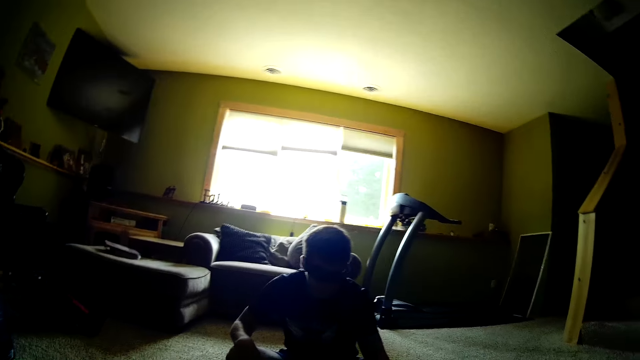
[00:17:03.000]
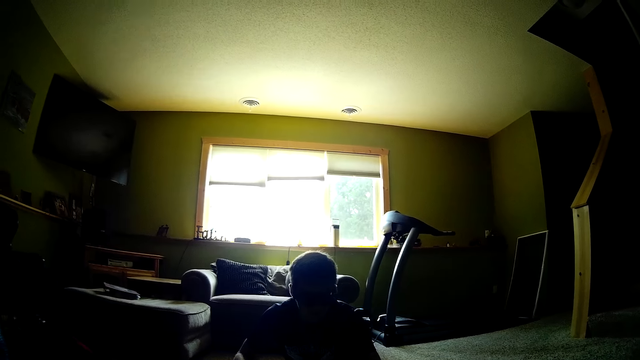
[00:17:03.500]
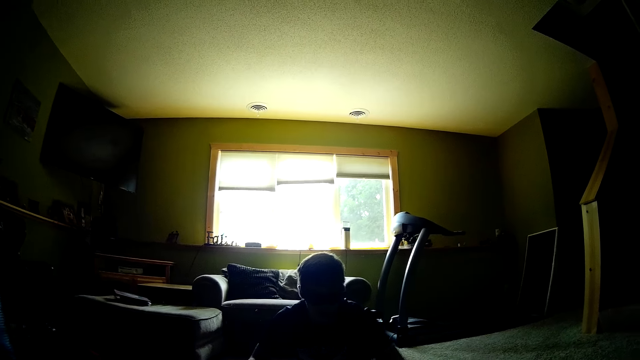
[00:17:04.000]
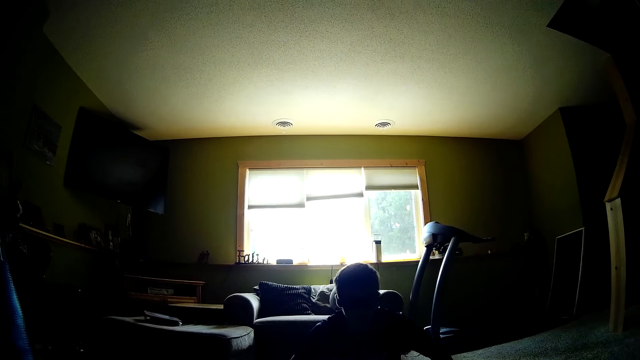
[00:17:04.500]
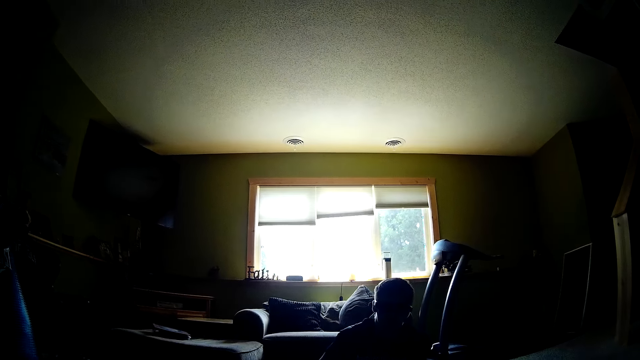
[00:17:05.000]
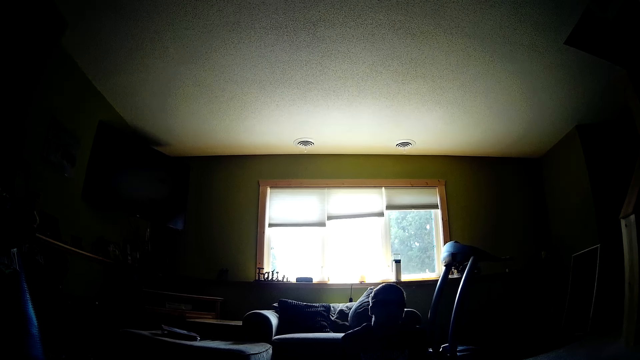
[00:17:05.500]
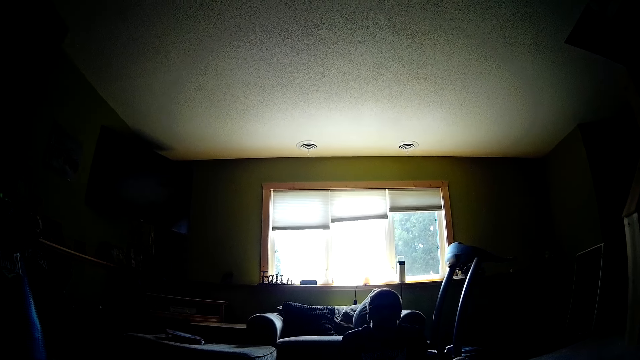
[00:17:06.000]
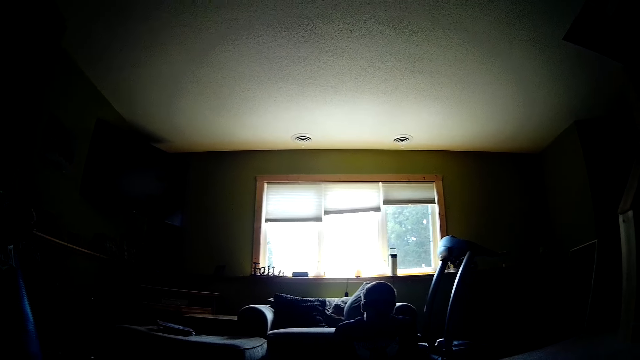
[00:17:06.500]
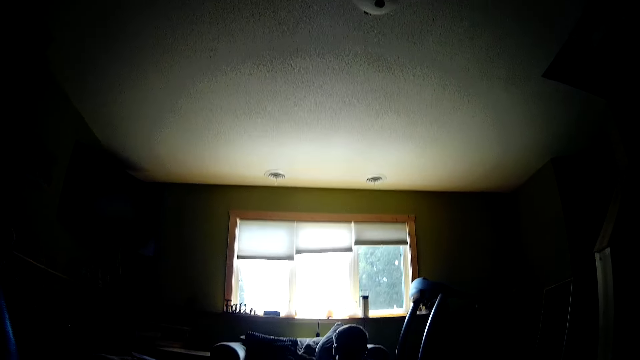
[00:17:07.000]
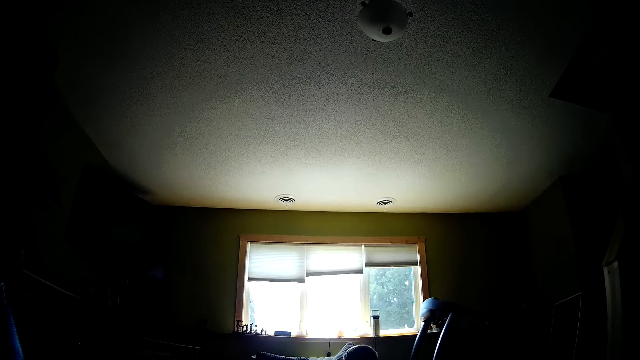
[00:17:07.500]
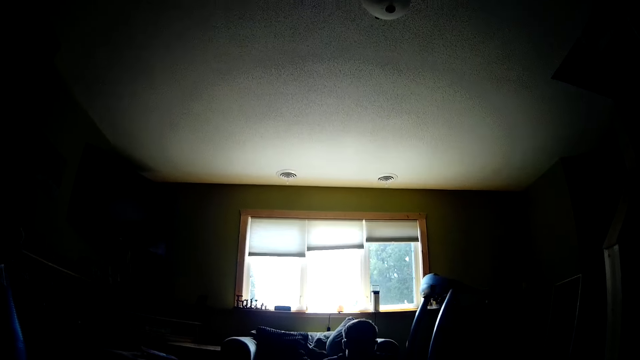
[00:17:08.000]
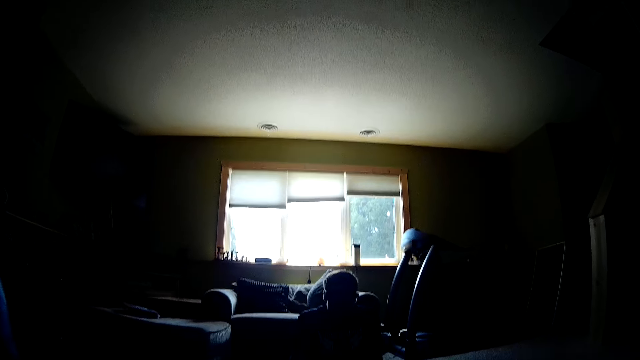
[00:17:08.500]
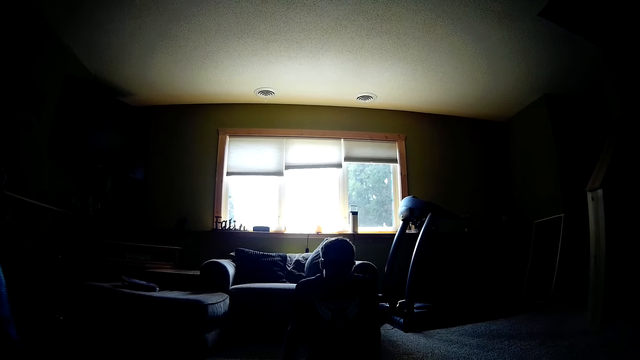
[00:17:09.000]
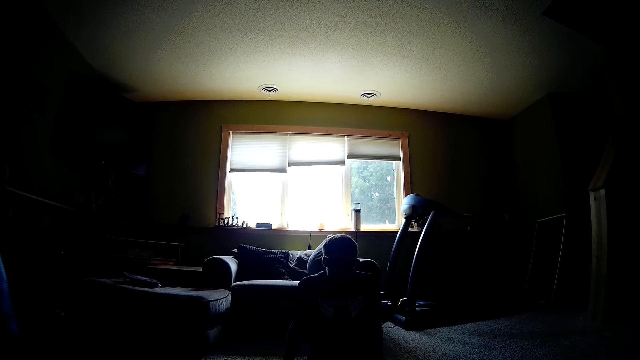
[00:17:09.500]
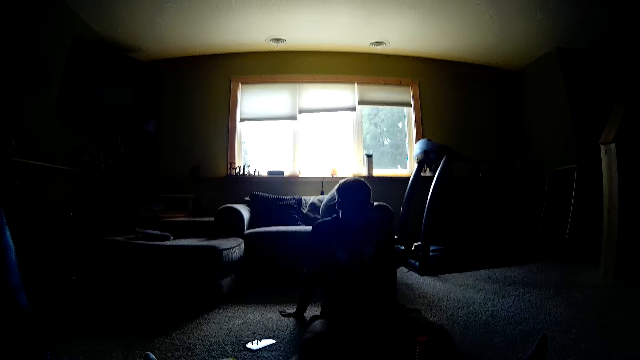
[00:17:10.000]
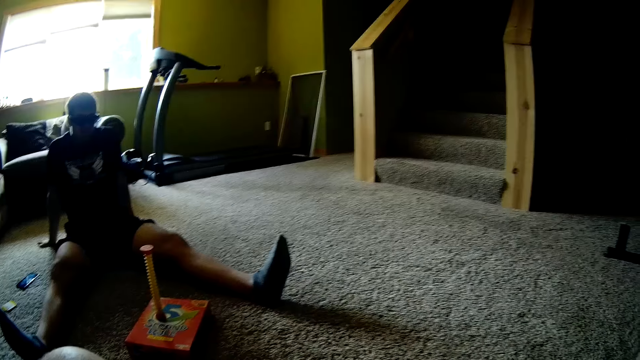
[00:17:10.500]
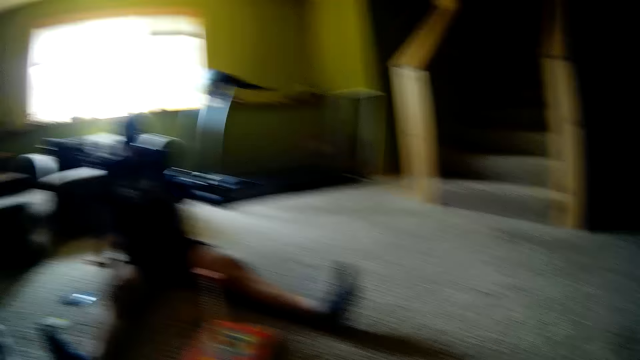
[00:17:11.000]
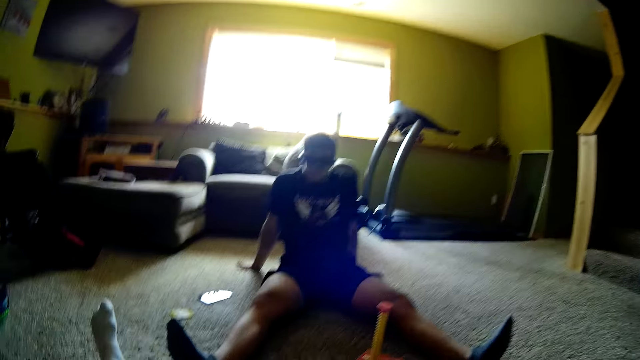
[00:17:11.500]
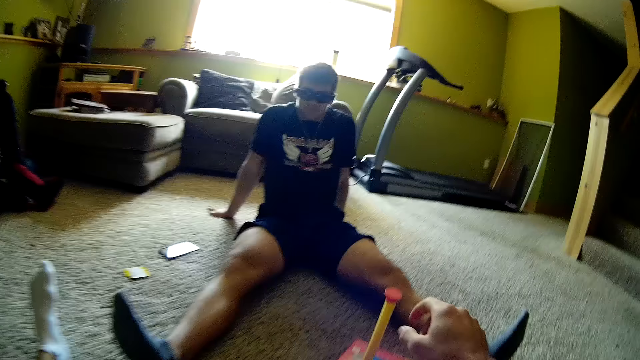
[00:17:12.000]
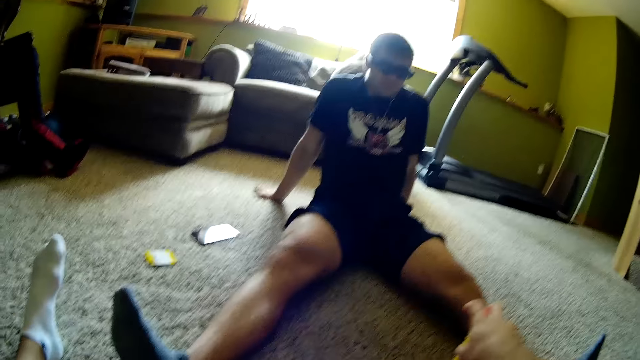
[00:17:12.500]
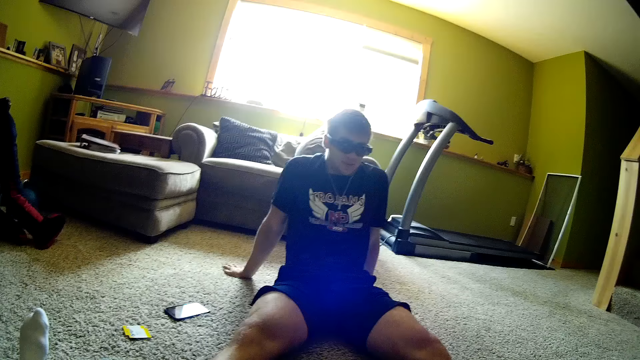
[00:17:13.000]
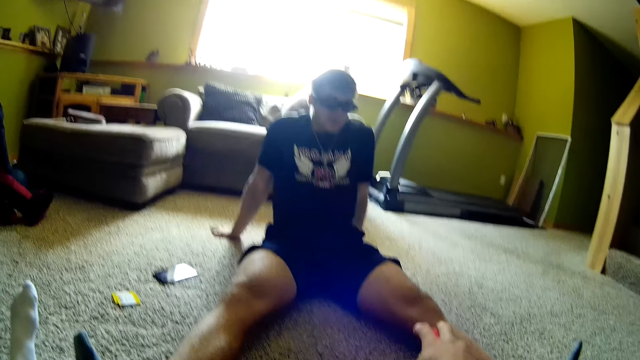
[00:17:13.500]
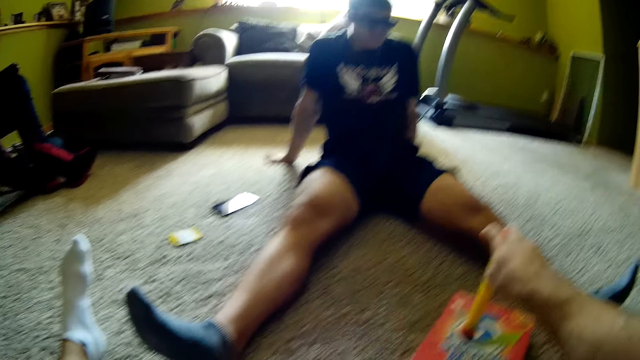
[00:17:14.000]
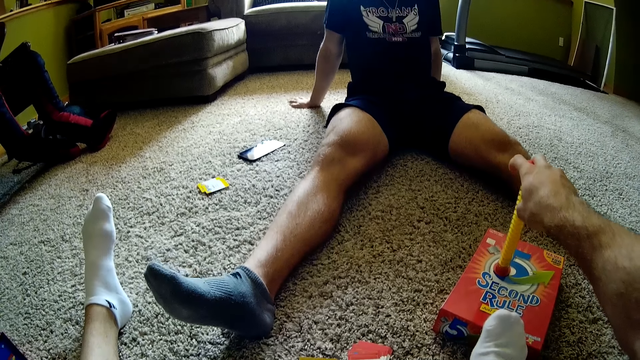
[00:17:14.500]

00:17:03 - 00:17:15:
The camera wearer talks to a person. They hold the tube.

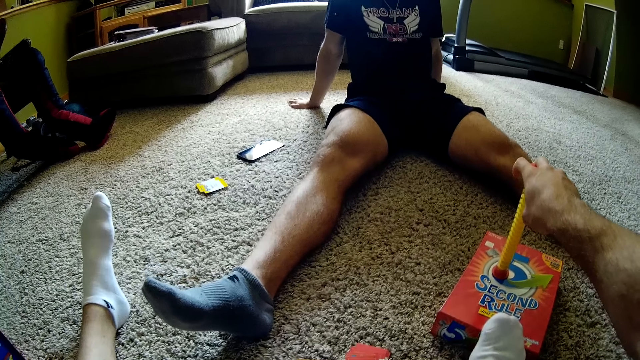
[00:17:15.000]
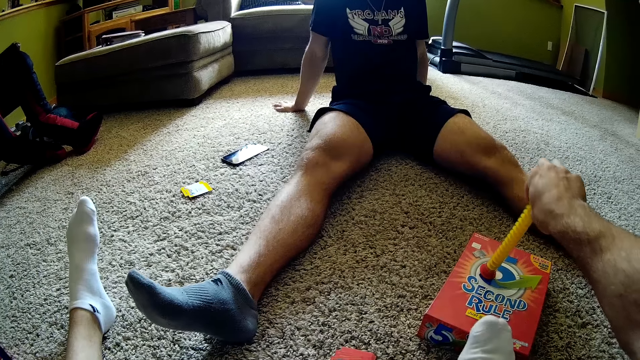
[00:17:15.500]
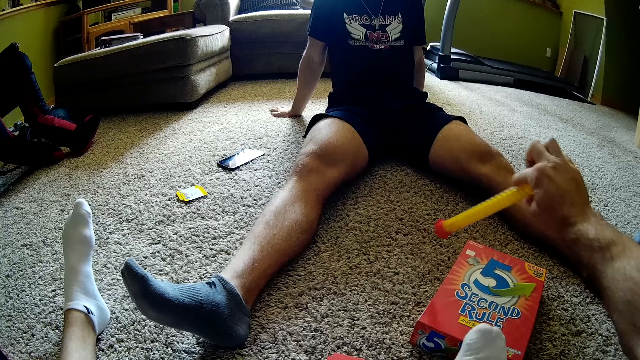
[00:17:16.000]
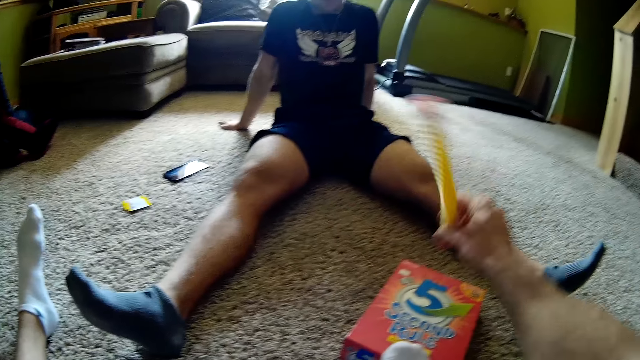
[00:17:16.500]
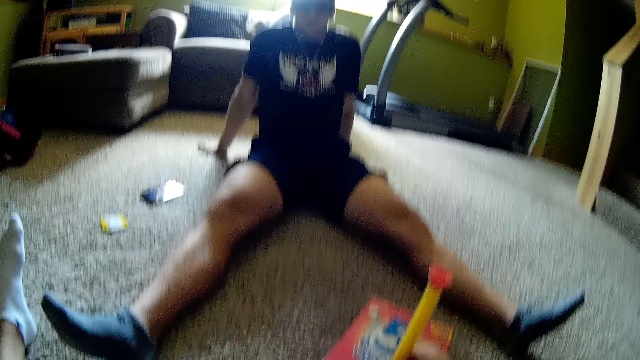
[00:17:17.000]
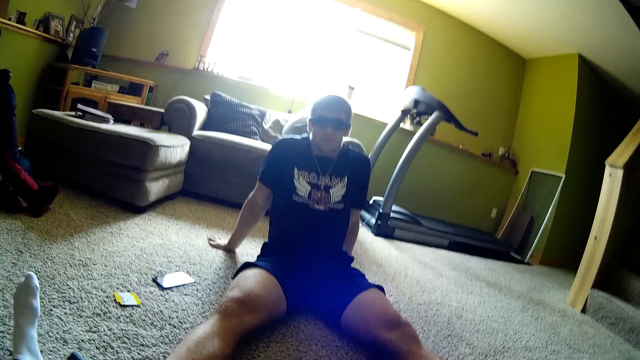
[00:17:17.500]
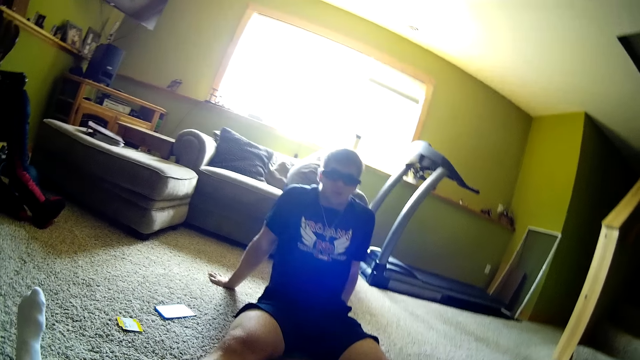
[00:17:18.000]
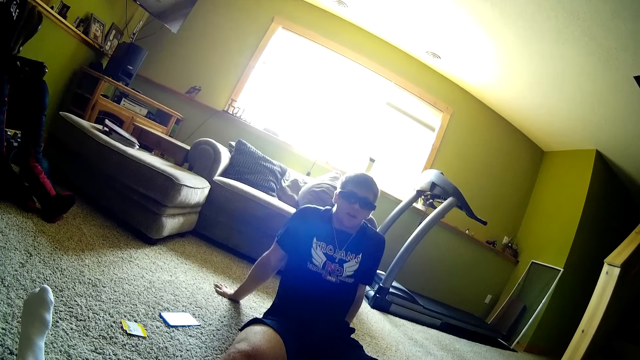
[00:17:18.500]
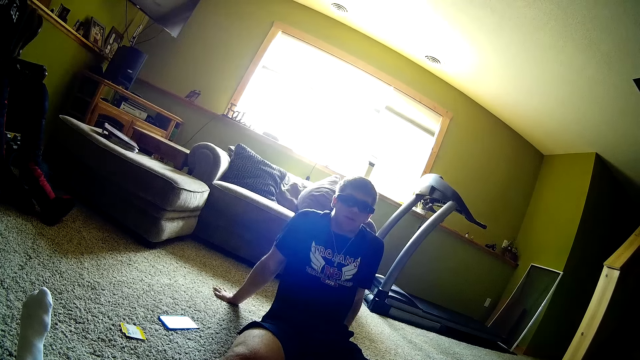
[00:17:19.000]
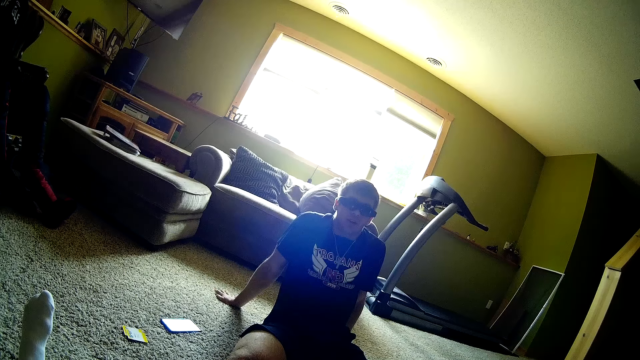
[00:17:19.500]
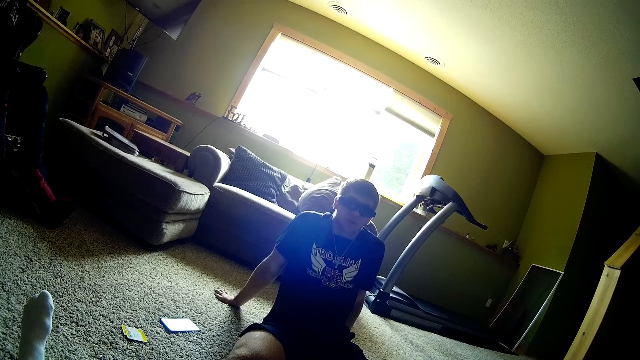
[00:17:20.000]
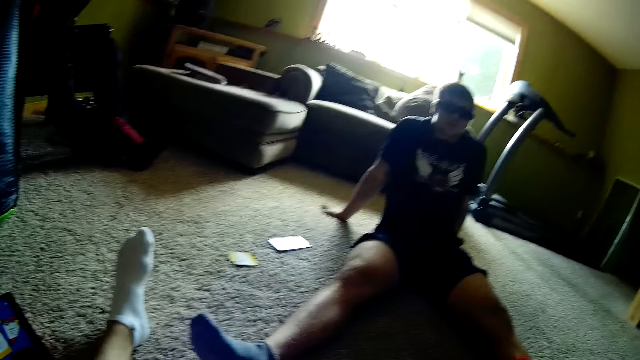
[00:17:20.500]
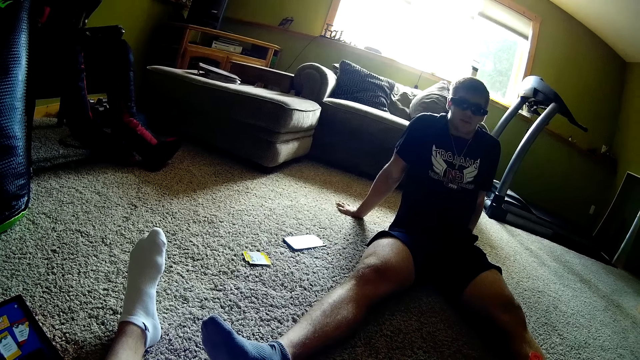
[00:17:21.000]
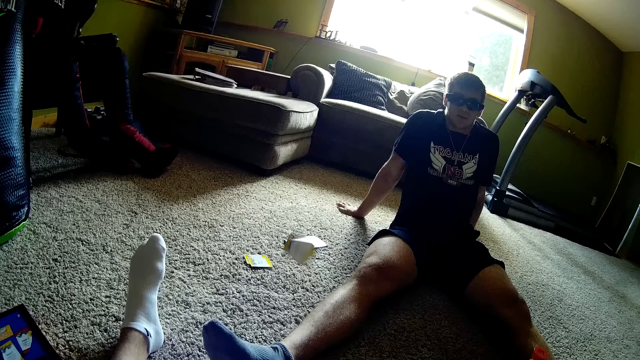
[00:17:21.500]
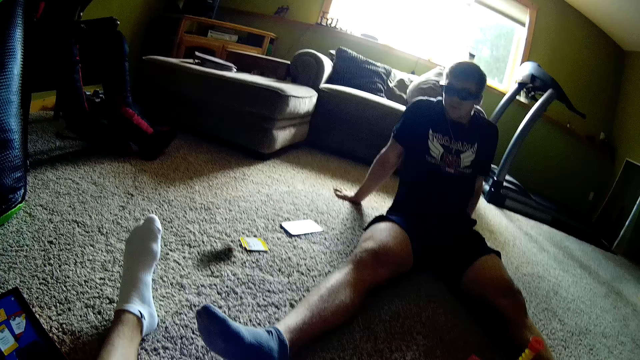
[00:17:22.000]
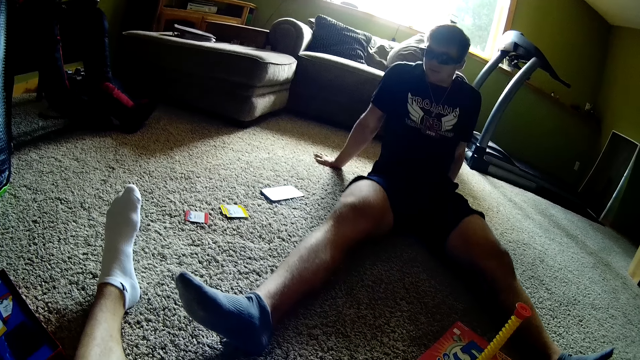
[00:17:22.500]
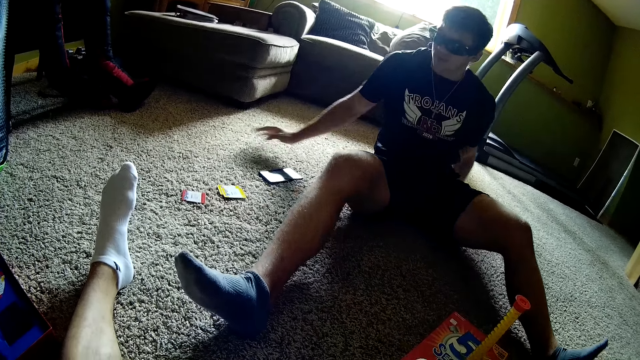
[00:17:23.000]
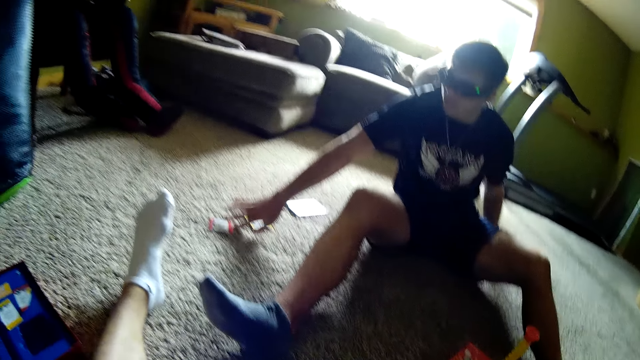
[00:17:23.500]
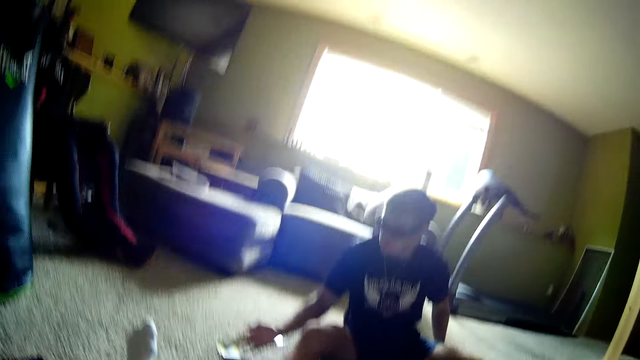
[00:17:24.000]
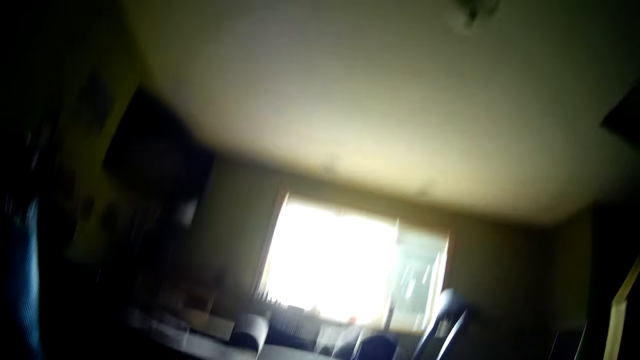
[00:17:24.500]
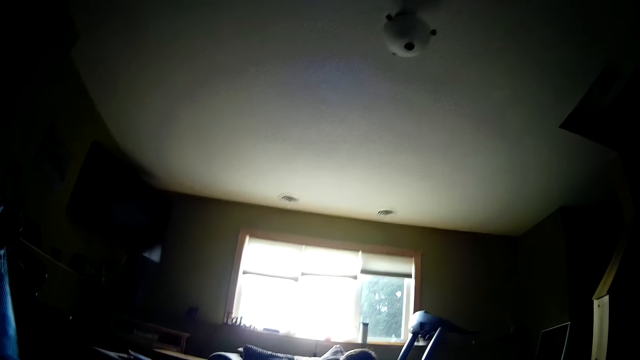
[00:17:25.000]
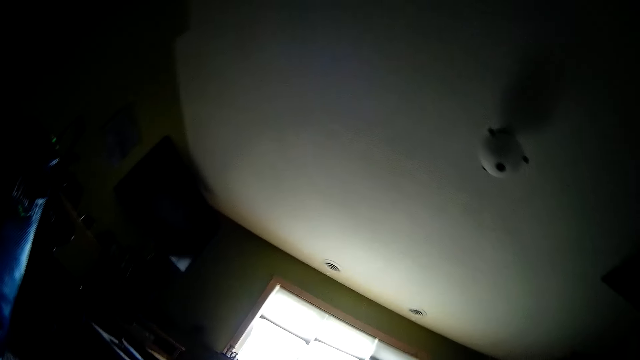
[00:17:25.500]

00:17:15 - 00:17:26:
The camera wearer asks the question. They turn the tube. A person replies to the question. The camera wearer throws the playing card down. The person picks up the playing cards from the ground.
